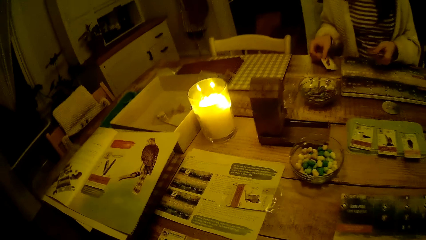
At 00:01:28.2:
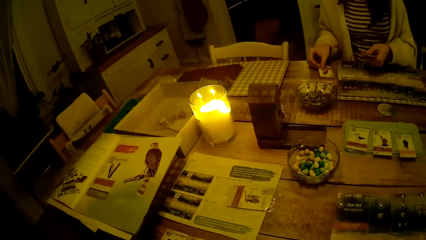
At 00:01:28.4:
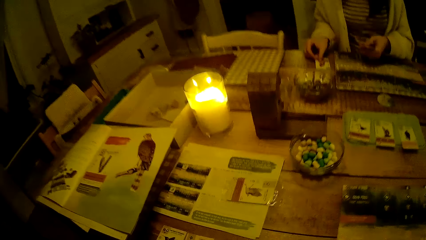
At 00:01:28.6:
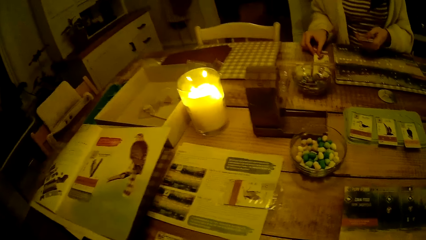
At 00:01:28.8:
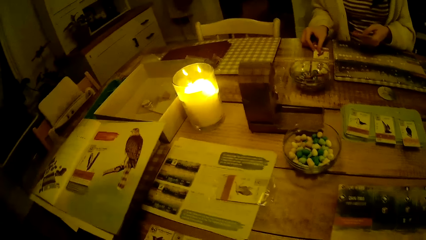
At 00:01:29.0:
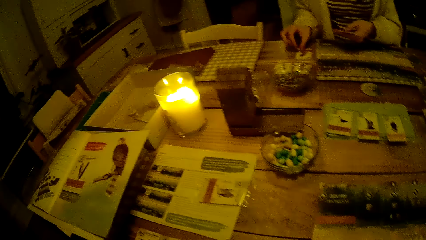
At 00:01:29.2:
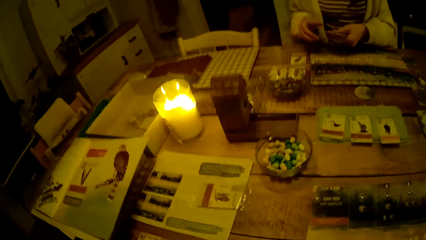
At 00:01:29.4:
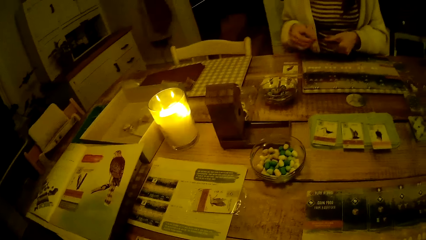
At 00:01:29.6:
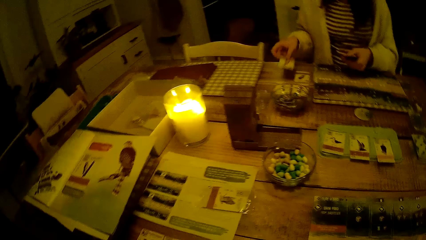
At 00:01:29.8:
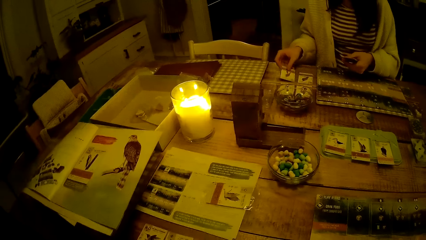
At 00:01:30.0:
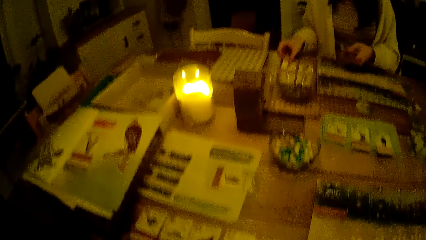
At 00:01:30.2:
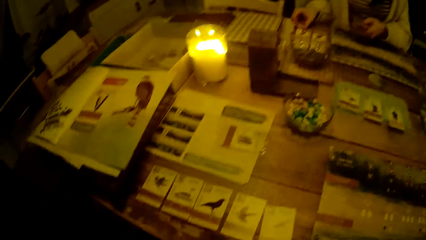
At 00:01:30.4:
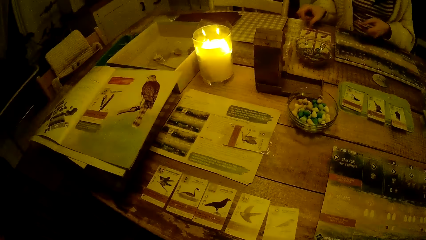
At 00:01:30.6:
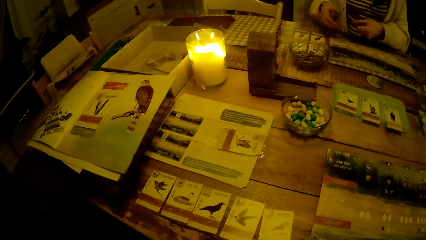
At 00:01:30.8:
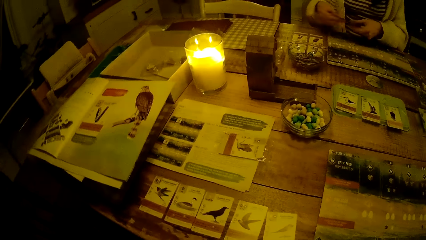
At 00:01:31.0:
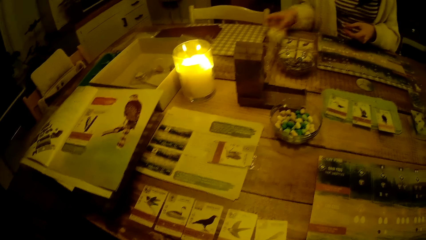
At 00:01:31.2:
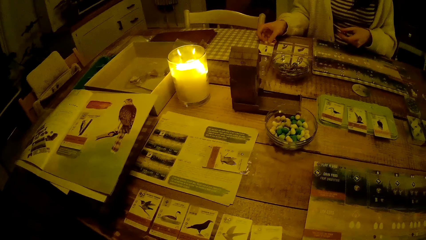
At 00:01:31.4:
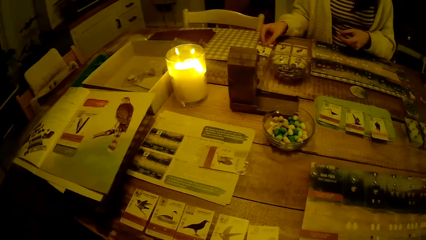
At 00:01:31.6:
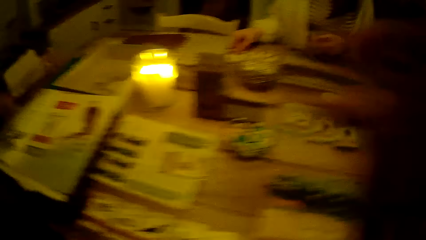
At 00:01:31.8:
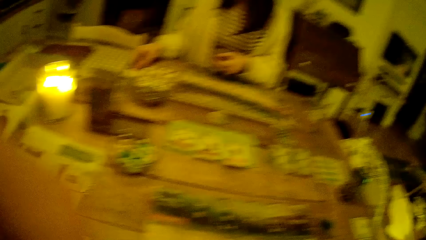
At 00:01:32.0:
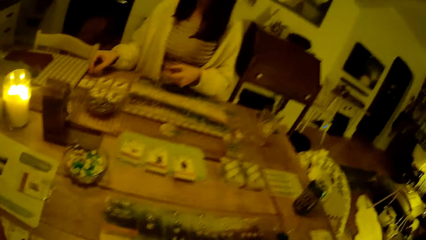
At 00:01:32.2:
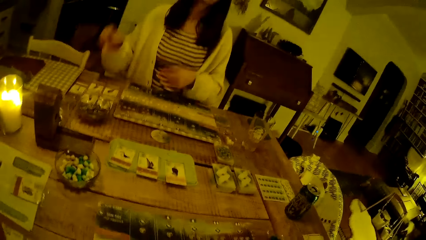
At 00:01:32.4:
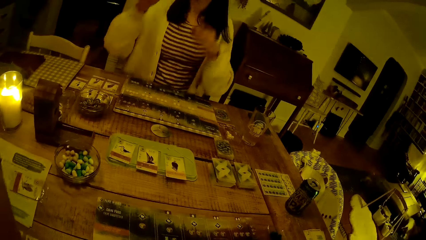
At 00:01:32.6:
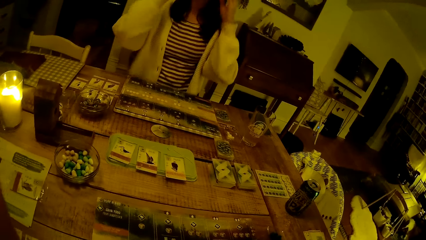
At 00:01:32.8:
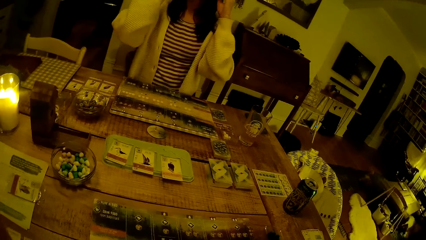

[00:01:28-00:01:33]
The woman picks a game card from the left hand and puts a game card on the table. She picks a game card from the left hand and puts a game card on the table. She picks a game card from the left hand and puts a game card on the table. The camera wearer adjusts a hand.
